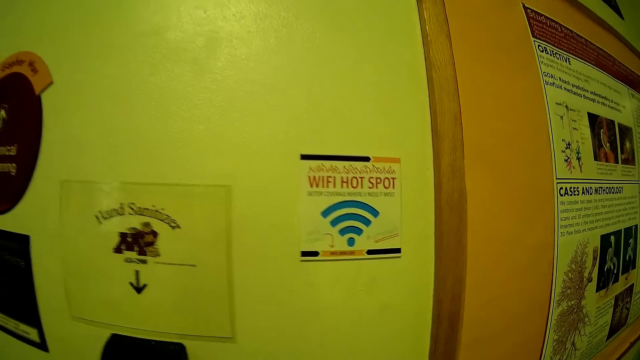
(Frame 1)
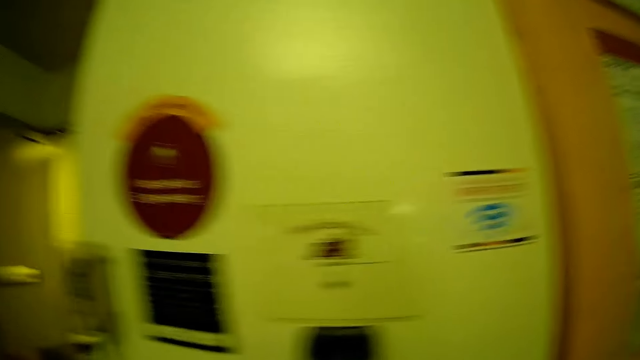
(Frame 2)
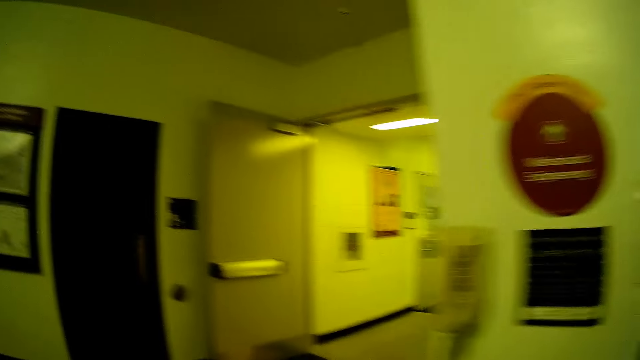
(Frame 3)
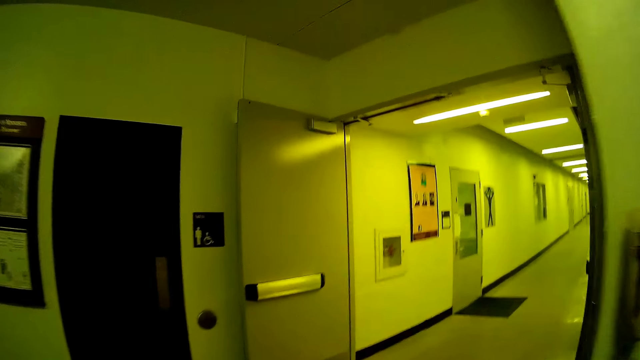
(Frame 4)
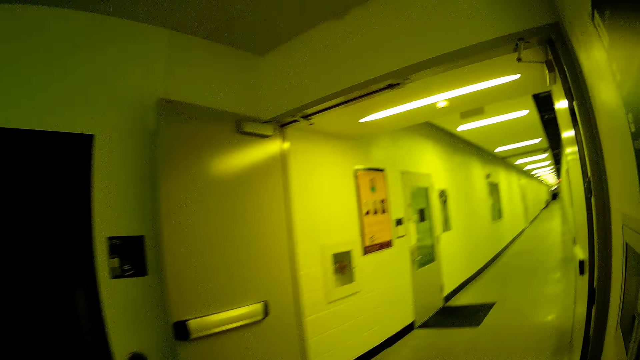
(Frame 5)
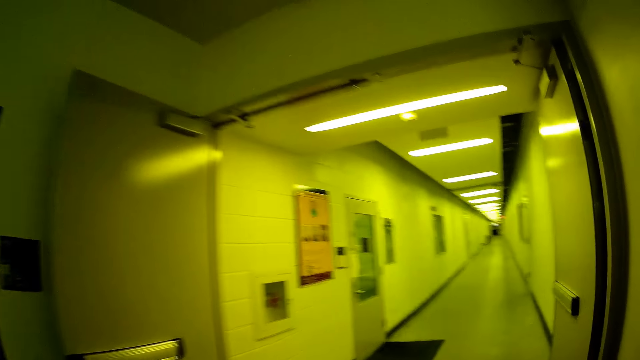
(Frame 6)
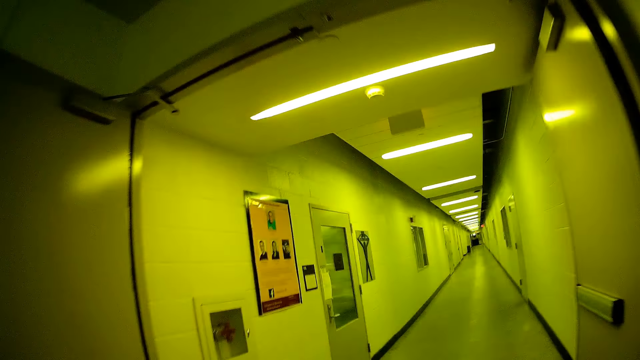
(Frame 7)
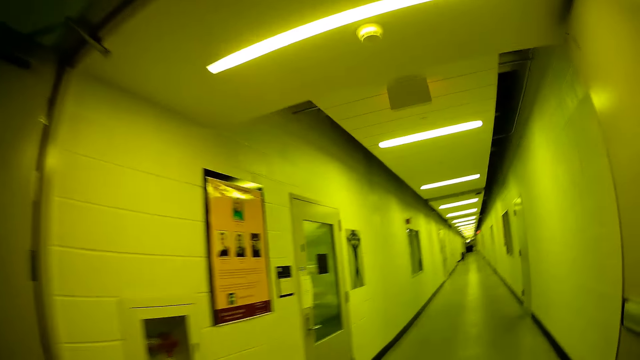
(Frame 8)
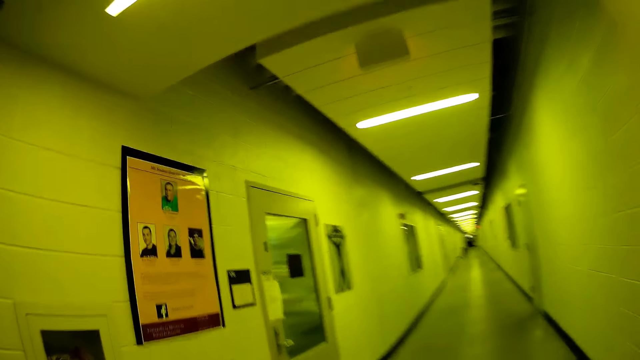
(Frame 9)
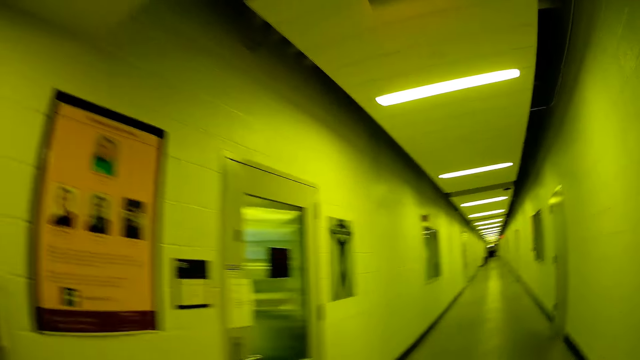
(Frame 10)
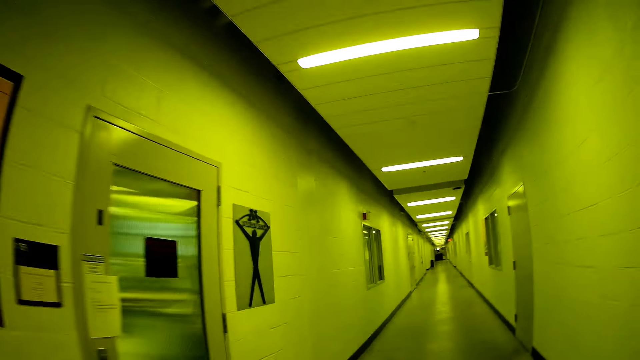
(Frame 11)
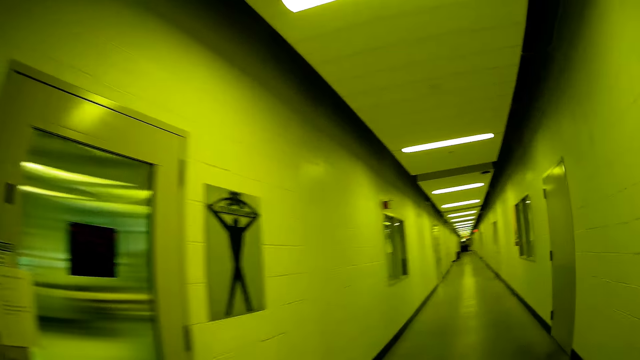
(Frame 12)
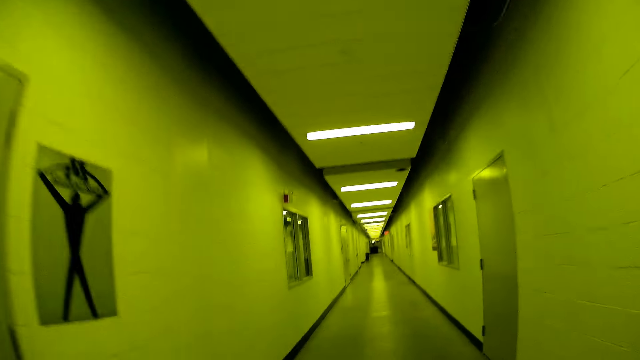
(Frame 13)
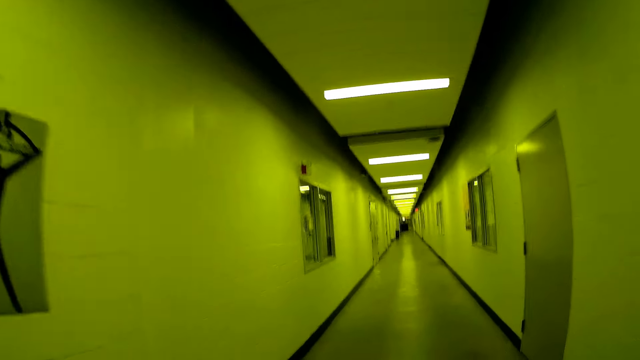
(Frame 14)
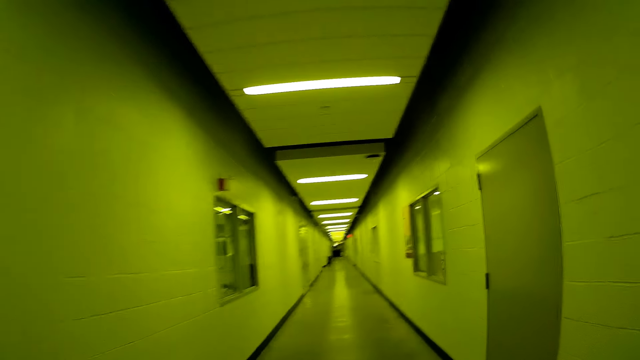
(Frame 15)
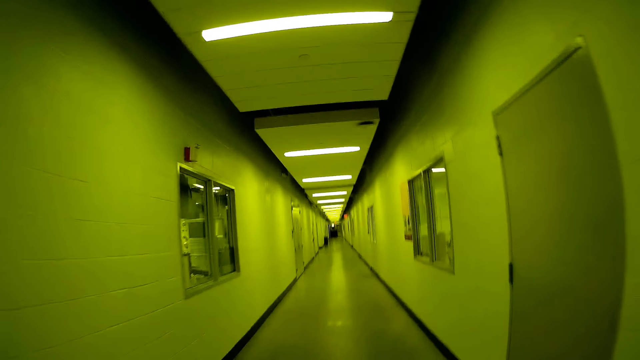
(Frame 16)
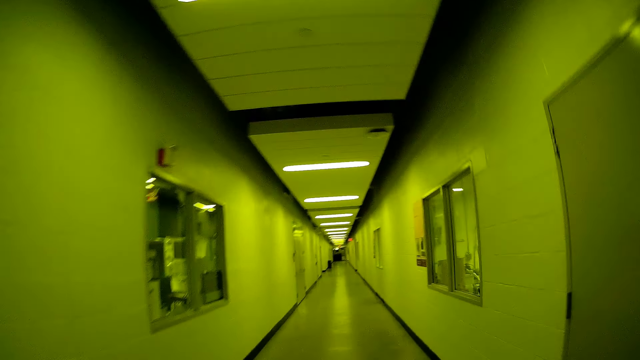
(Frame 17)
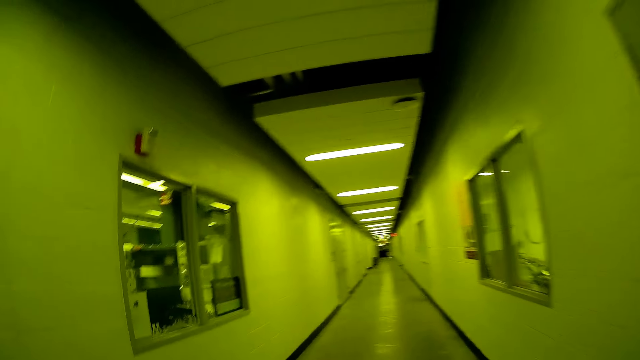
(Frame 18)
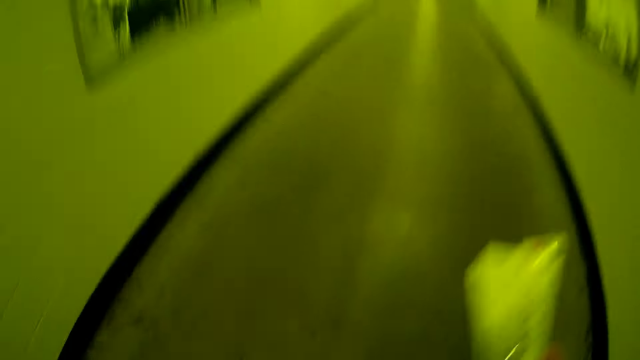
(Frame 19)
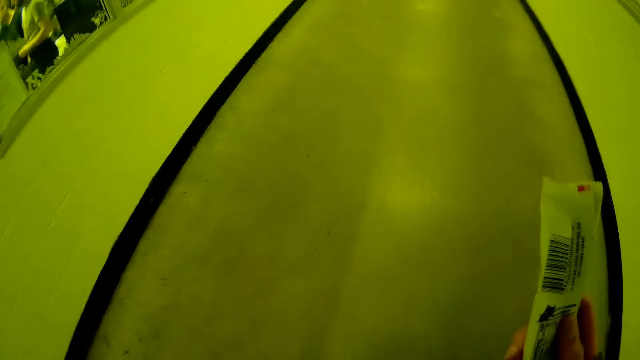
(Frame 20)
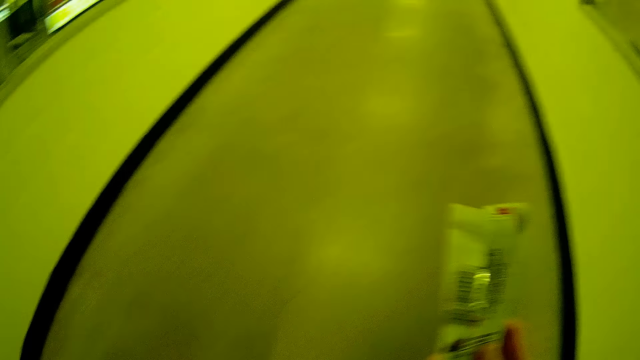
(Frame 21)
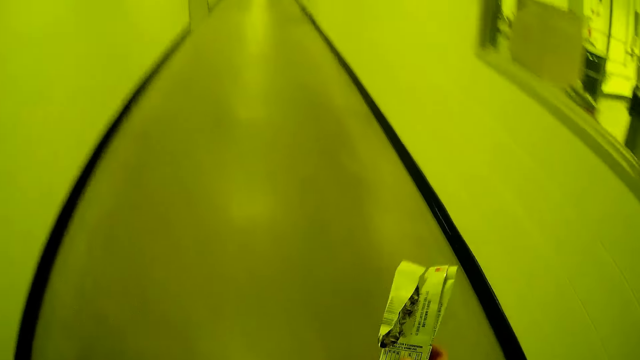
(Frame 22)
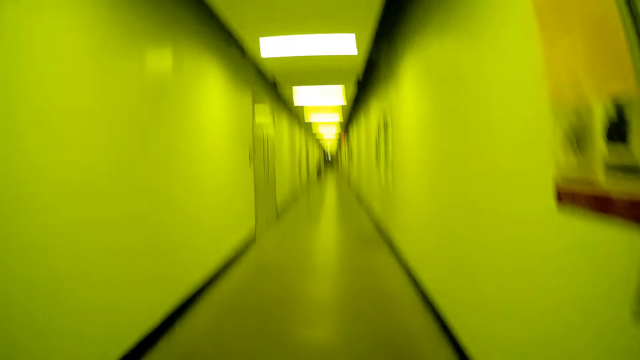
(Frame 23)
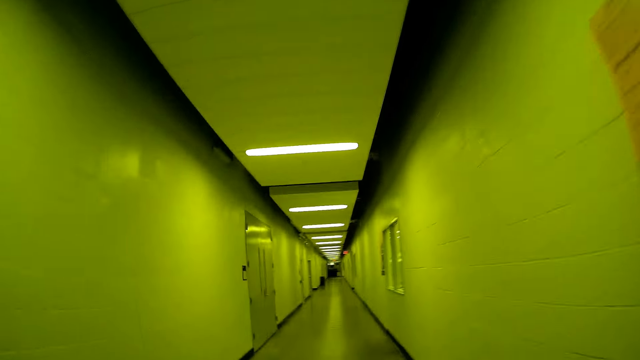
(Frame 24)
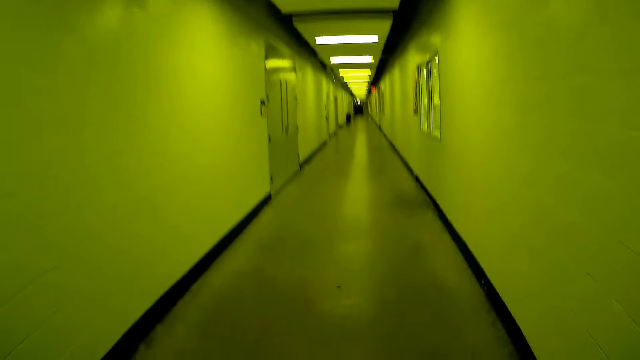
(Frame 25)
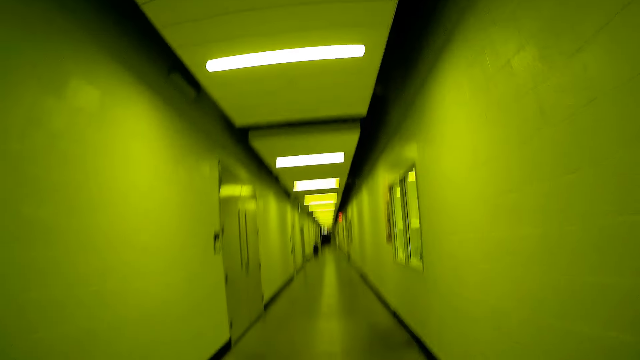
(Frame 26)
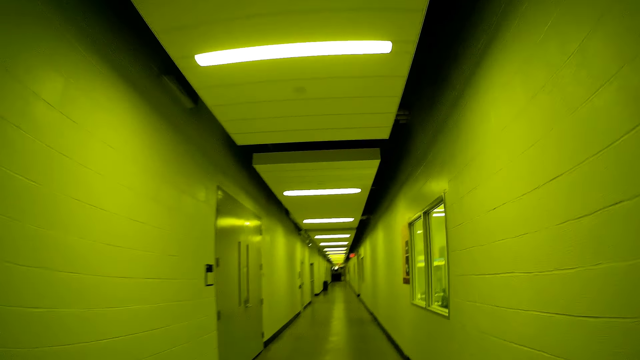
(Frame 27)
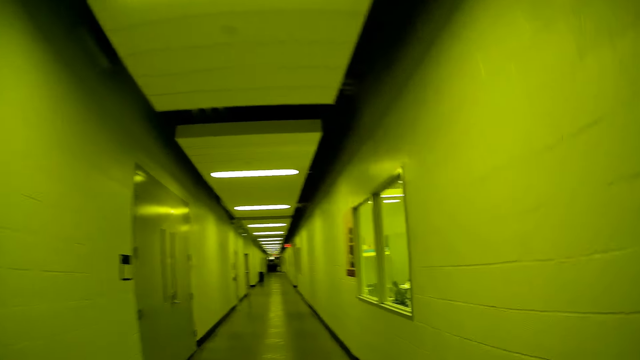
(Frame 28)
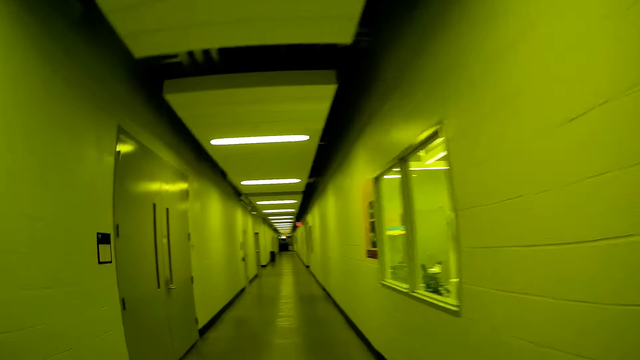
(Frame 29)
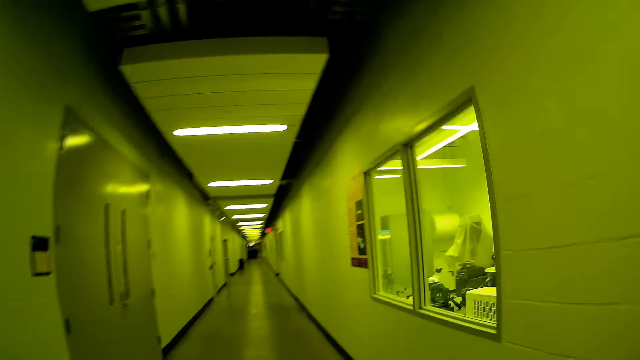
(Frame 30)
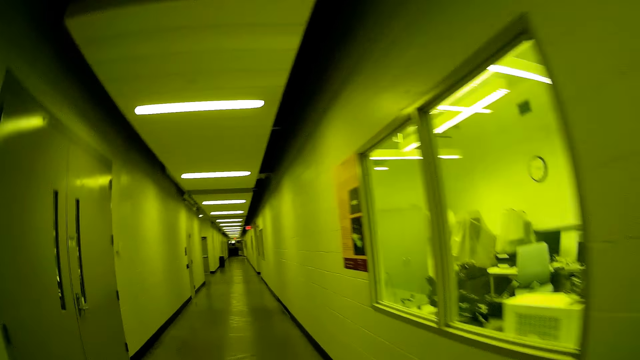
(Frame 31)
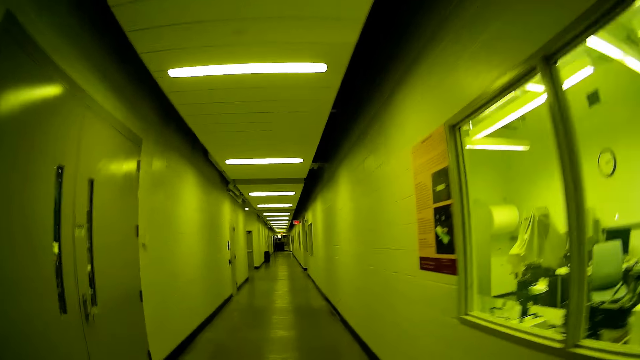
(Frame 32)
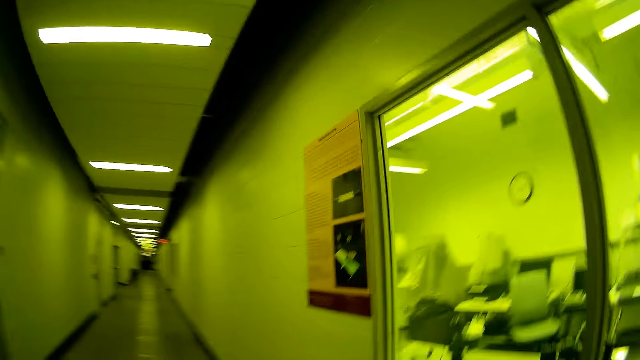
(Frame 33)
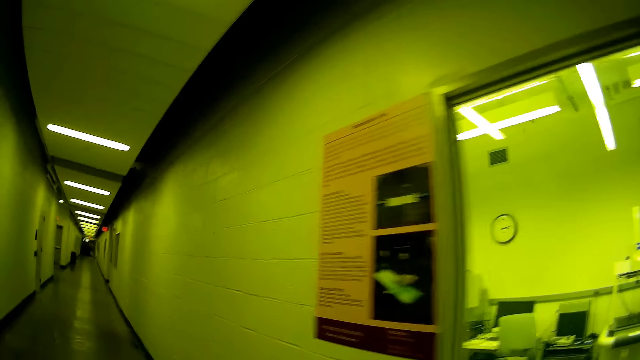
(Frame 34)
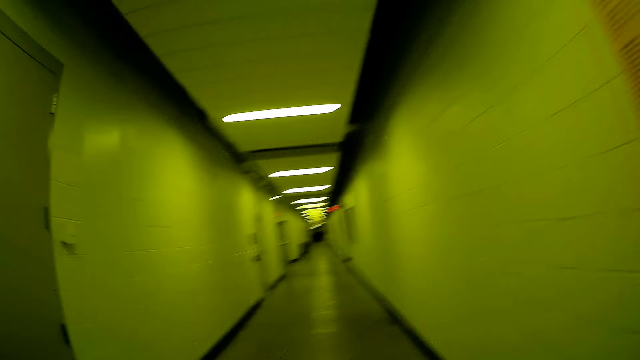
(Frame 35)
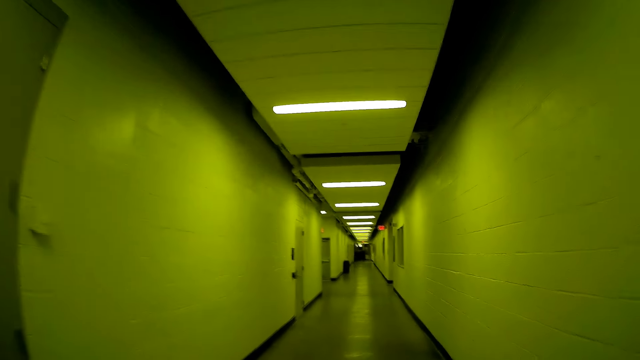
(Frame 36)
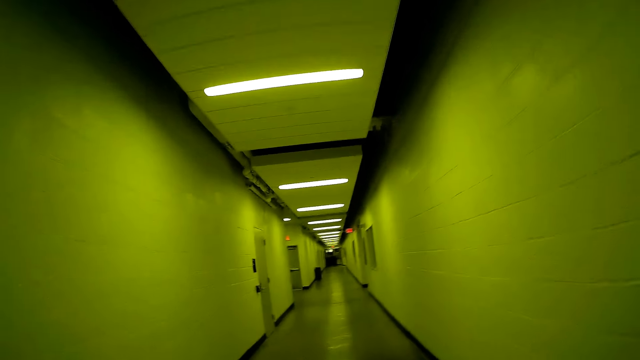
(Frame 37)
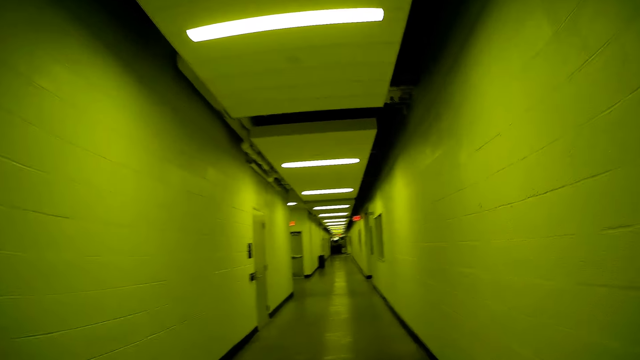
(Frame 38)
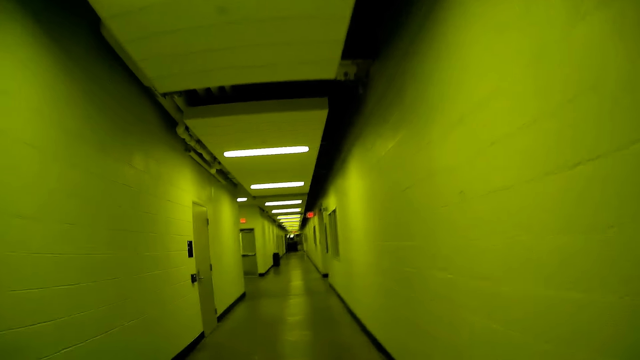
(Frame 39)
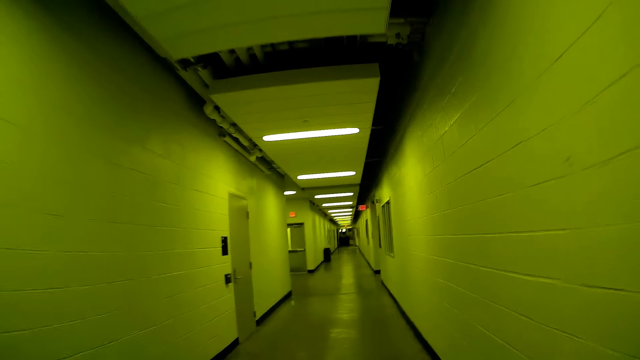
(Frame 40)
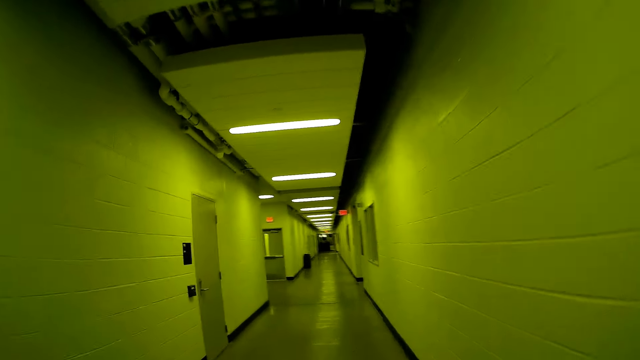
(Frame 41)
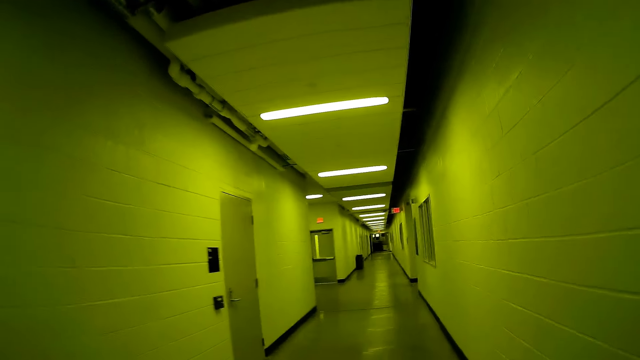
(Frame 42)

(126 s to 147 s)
The camera wearer walks into a hallway. They look at the sachet on their right hand. They hold a biscuit in their right hand. They look through the window.
